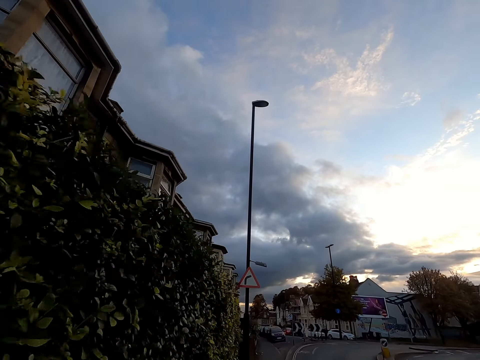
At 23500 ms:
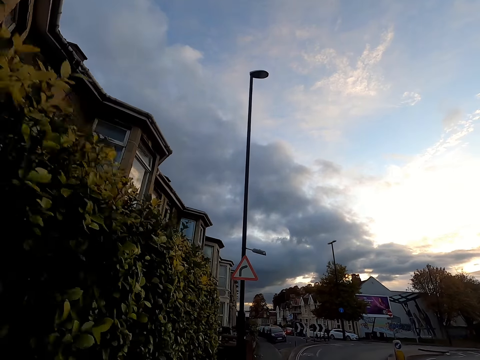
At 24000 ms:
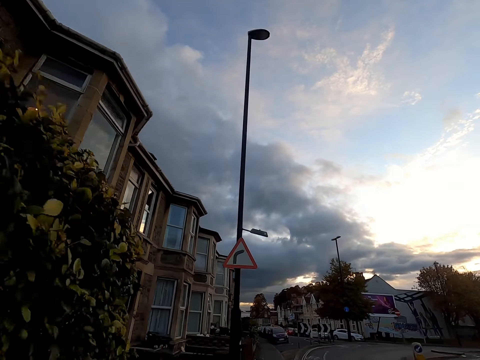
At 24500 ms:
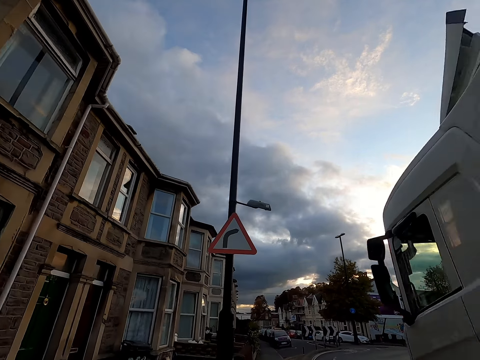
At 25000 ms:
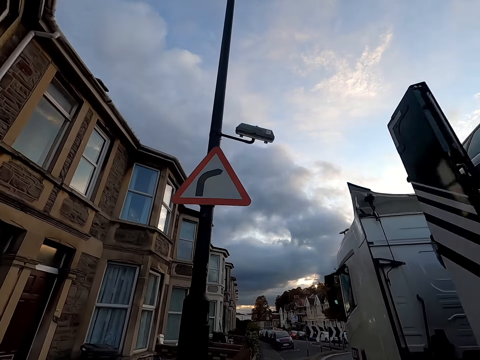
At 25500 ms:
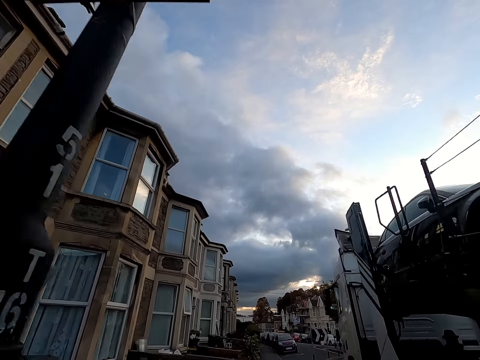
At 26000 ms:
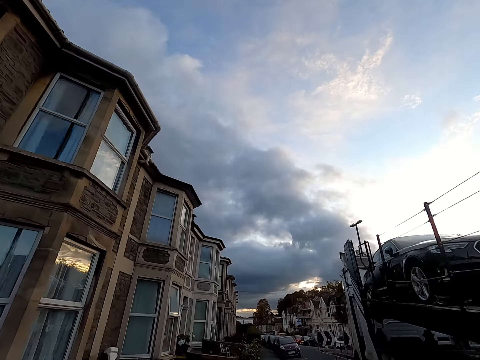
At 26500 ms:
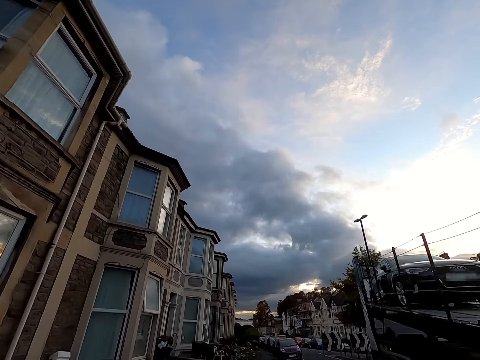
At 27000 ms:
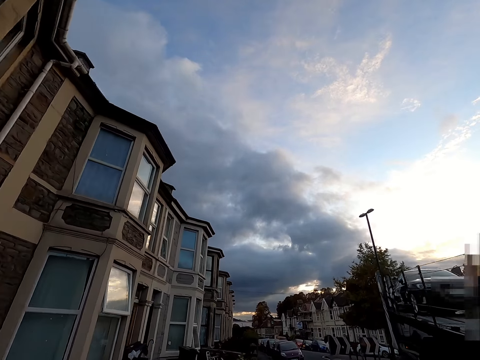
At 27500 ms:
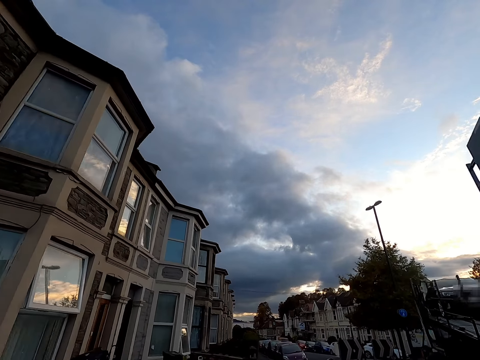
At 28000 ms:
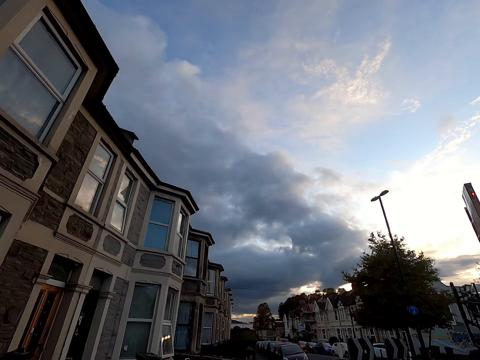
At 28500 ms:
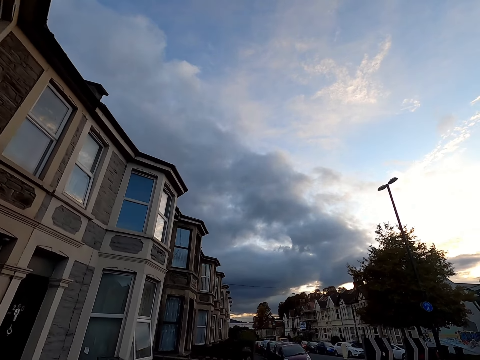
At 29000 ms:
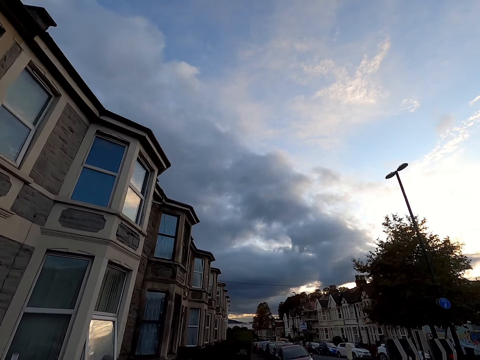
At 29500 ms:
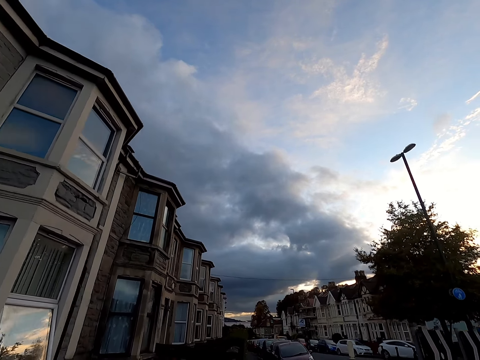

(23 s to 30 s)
A white truck drives past the camera wearer.

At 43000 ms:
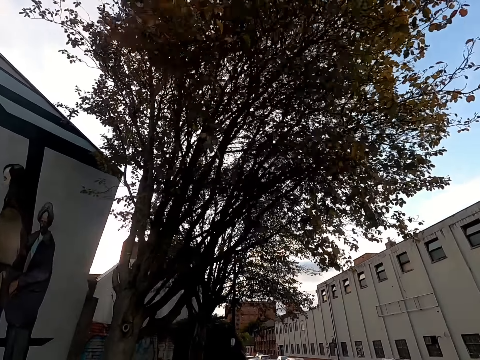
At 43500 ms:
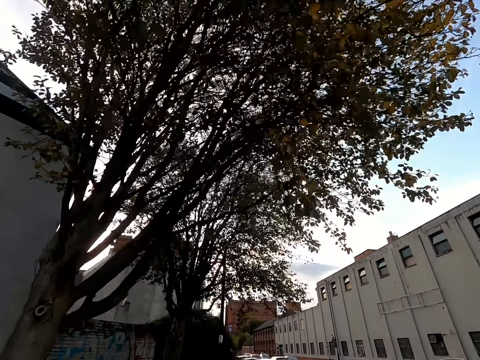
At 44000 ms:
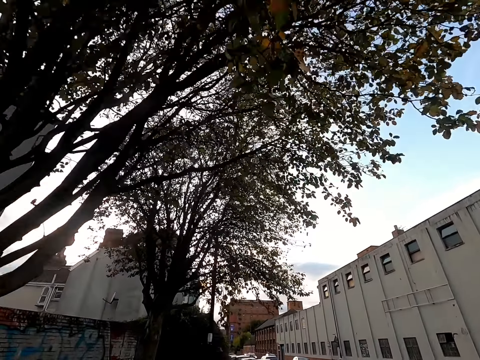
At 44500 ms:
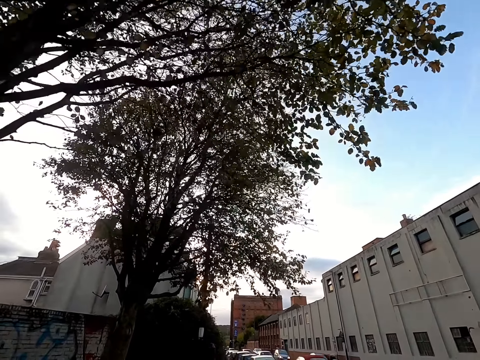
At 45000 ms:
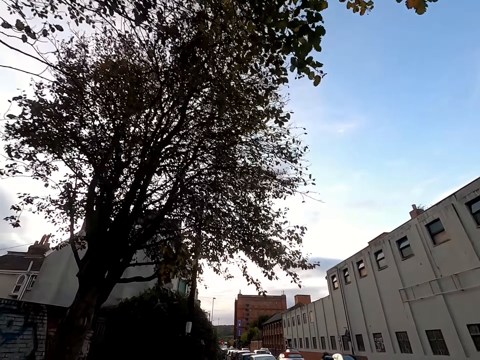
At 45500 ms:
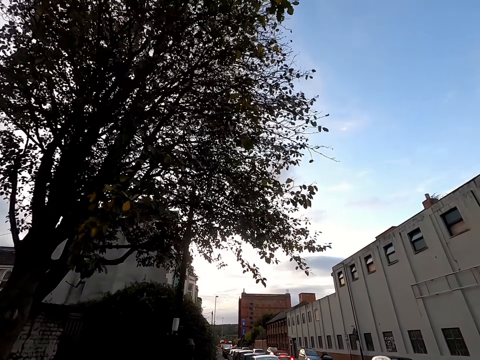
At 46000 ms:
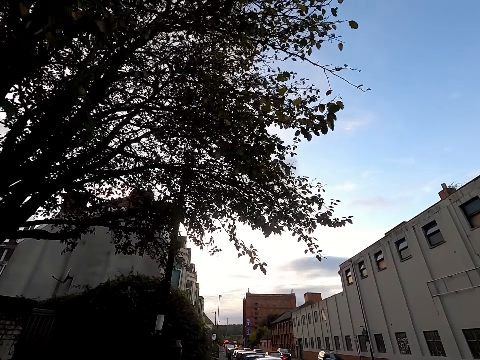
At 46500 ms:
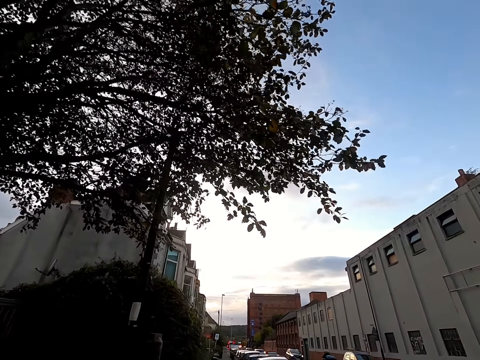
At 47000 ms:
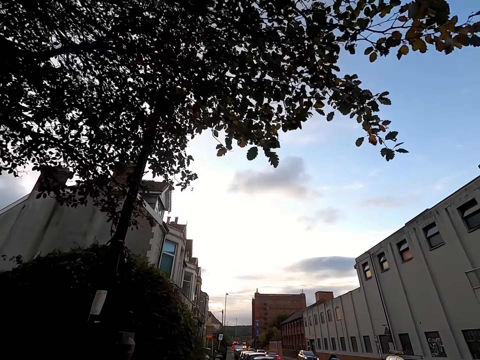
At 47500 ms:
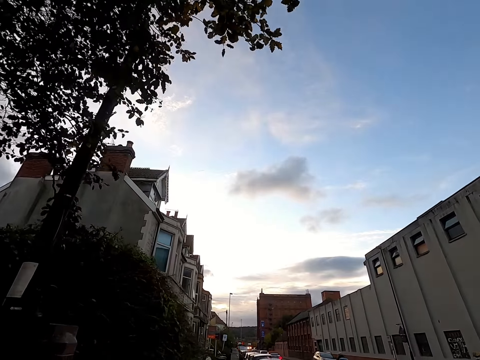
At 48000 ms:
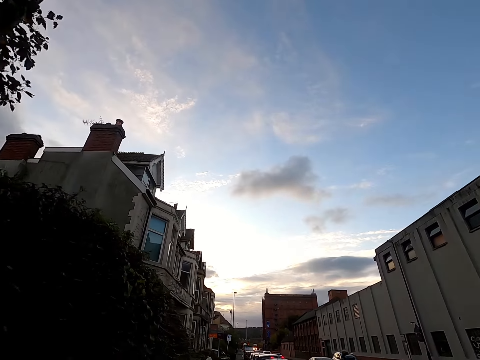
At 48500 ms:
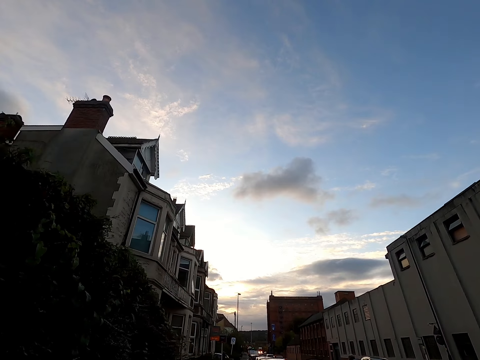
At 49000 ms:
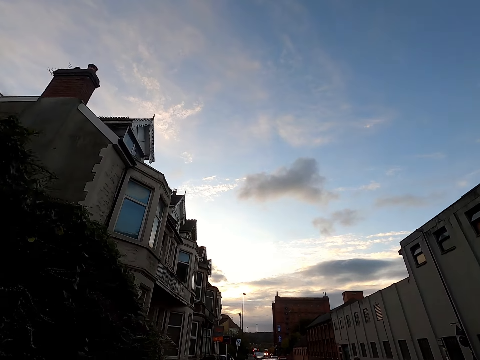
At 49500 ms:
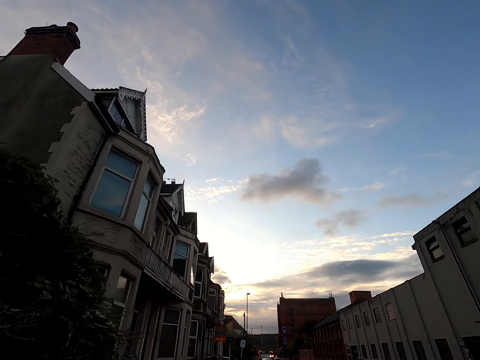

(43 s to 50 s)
Some cars and bikes drive past the camera wearer.

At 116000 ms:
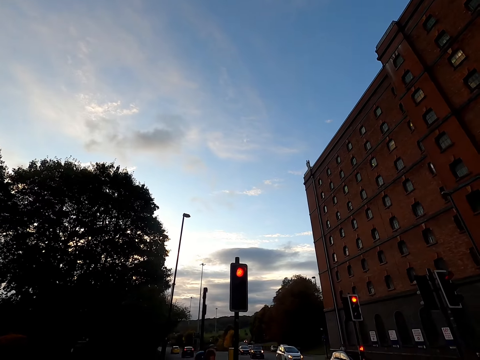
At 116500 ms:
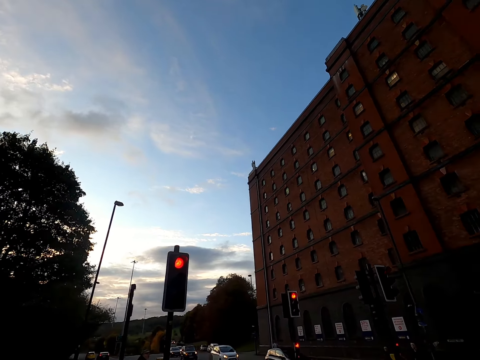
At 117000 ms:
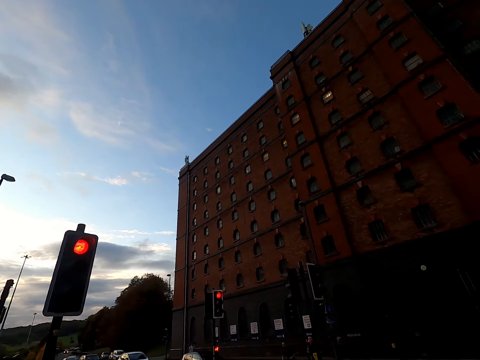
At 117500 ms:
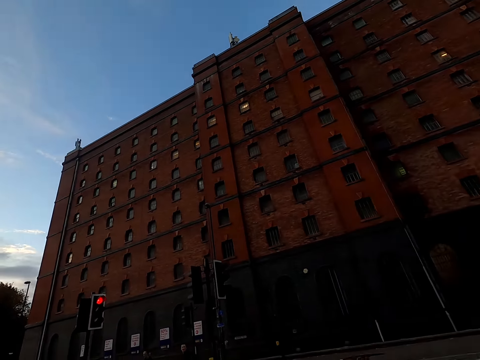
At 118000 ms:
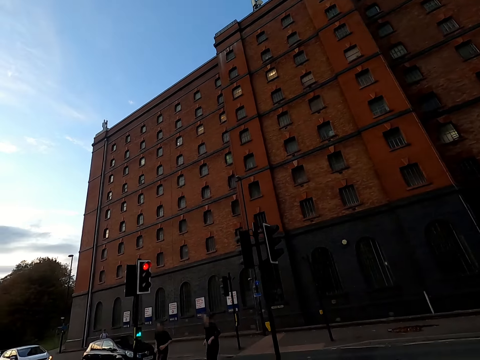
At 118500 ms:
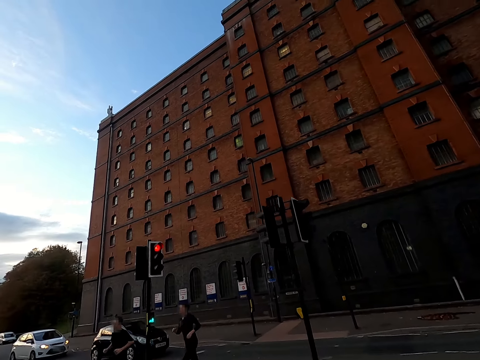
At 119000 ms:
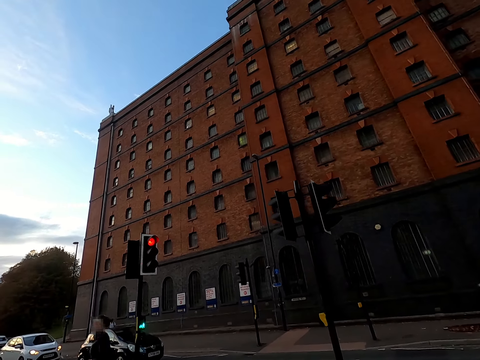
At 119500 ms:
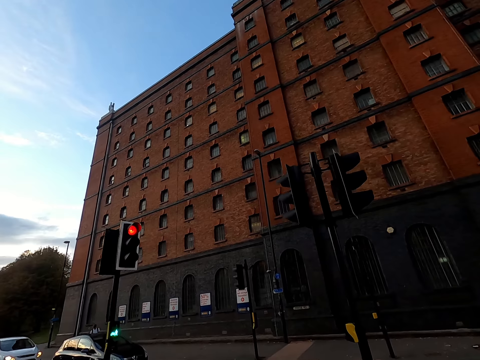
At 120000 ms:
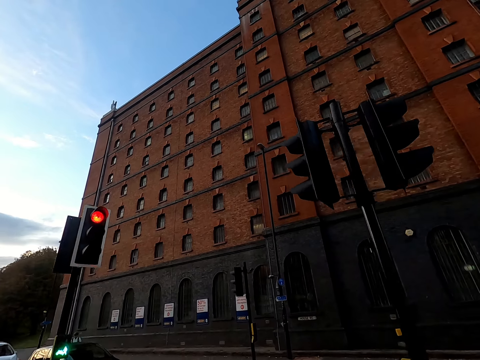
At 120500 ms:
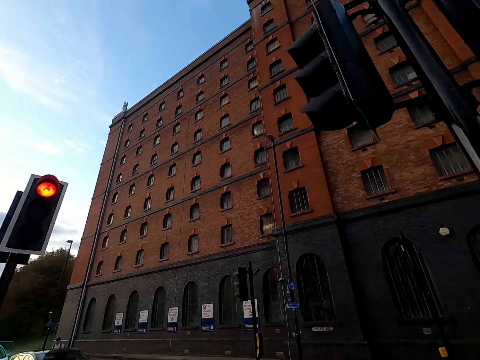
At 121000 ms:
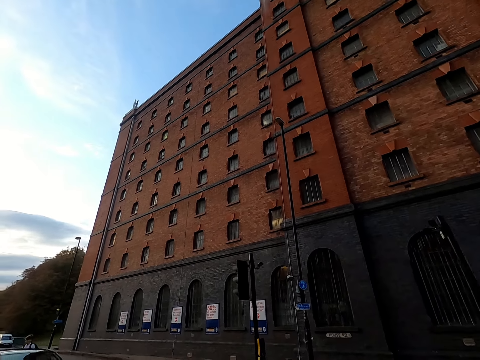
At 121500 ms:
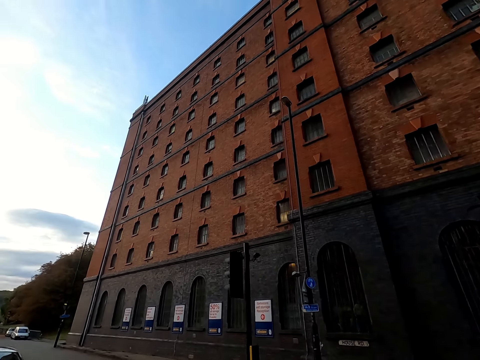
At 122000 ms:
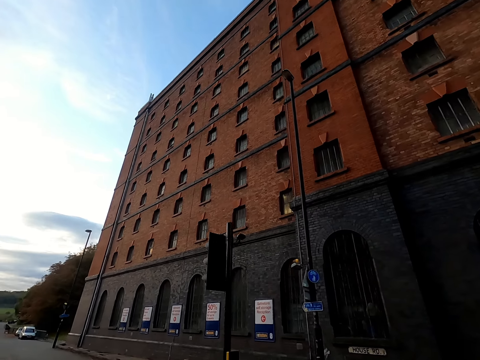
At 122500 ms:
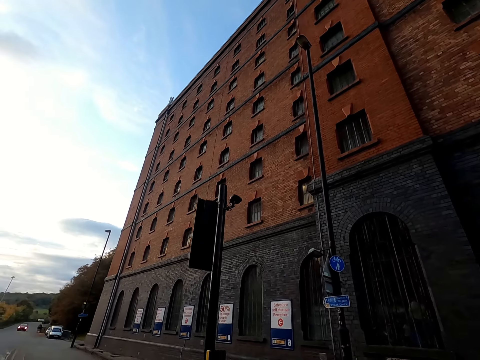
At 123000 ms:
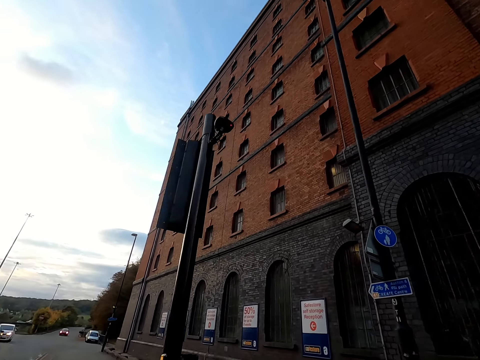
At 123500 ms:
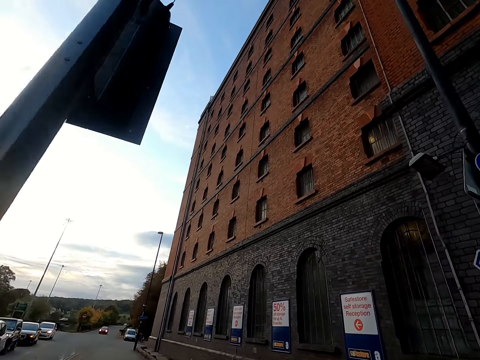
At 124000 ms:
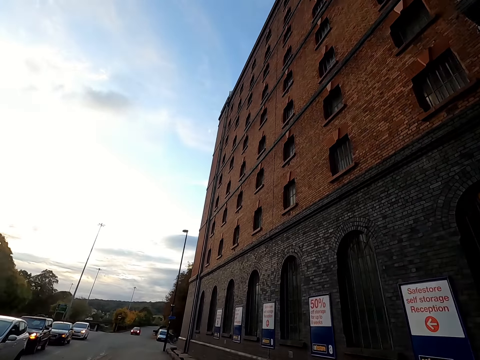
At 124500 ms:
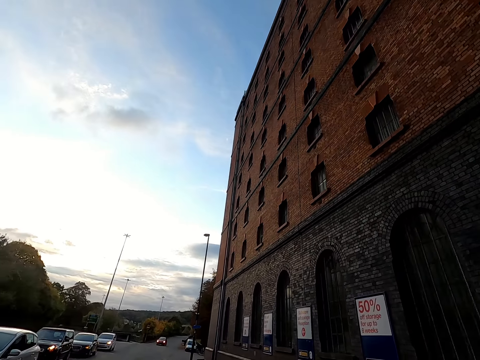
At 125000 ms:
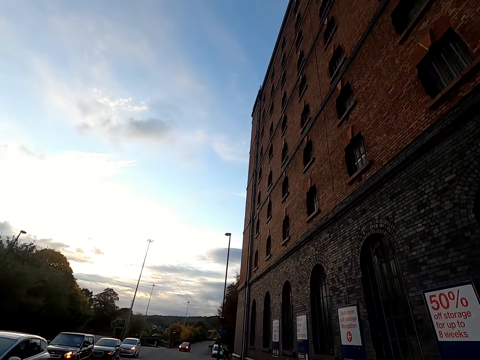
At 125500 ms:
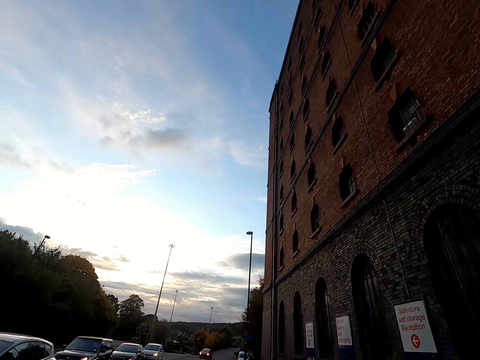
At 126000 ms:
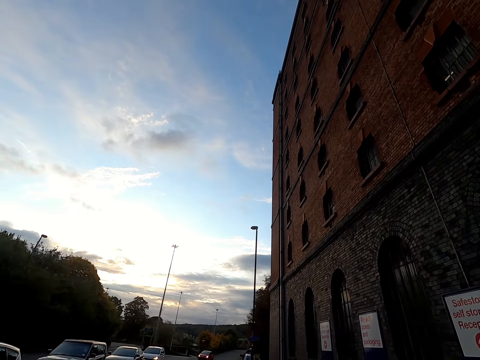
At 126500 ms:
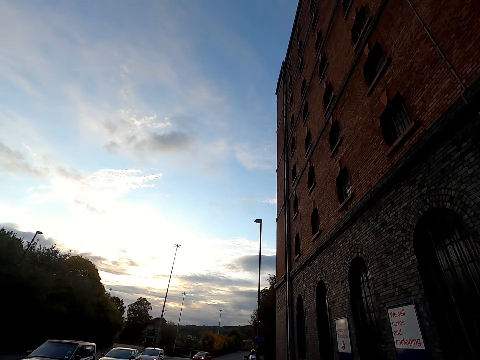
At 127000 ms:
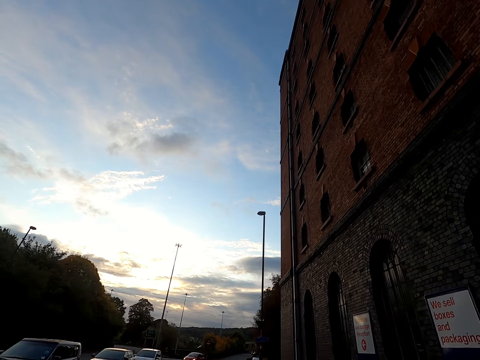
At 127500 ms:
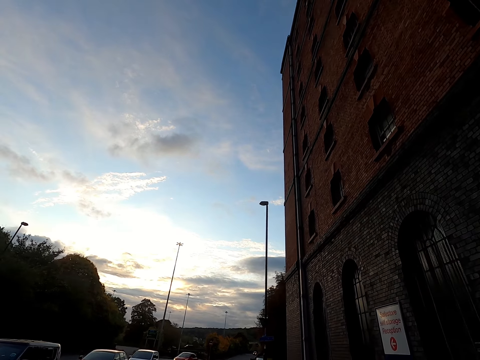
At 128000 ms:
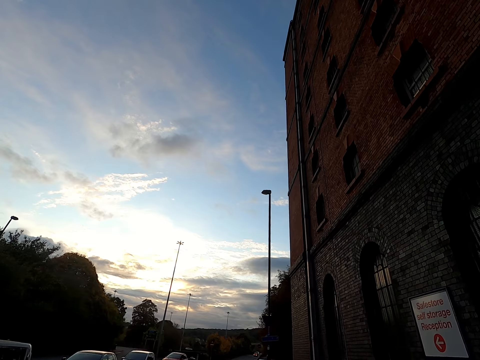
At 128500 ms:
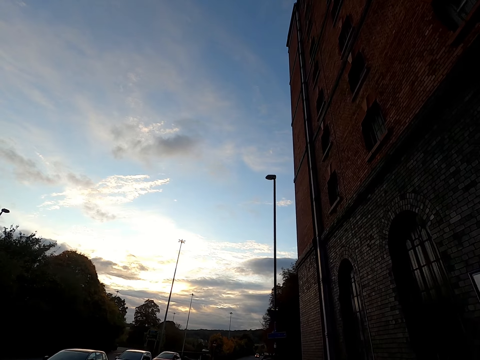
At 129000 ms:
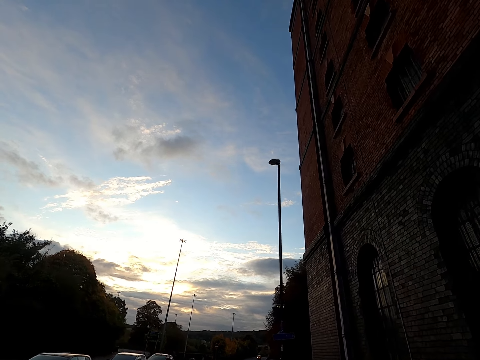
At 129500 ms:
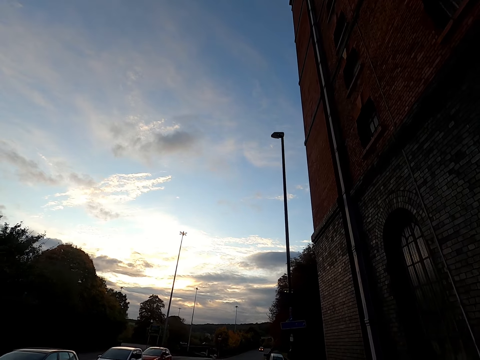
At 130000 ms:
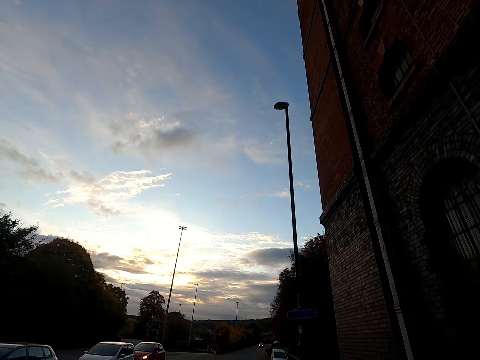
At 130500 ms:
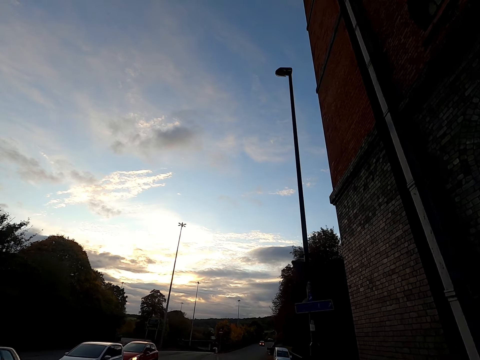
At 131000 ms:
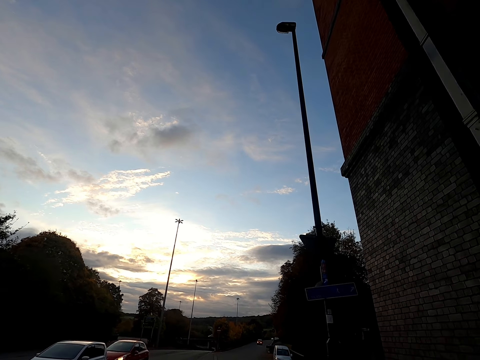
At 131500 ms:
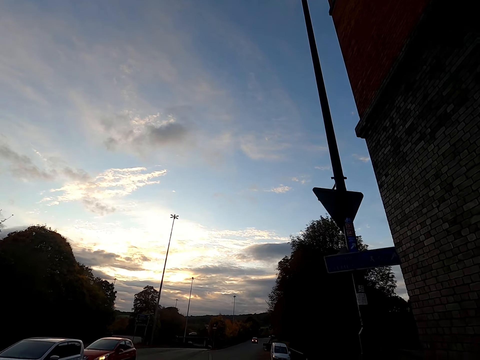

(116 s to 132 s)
The camera wearer crosses a road. A woman jogs past them with another woman.
